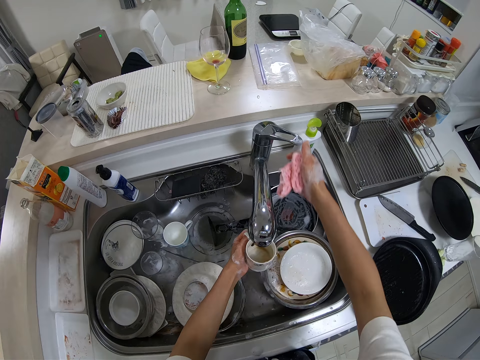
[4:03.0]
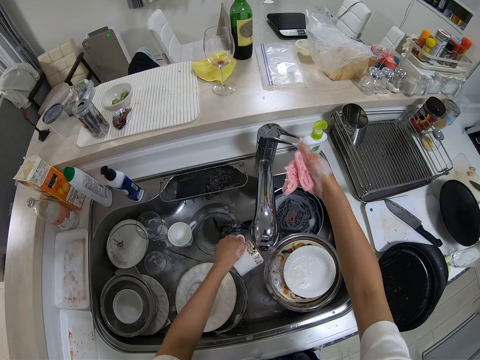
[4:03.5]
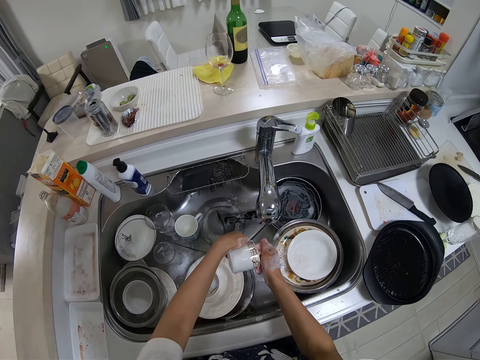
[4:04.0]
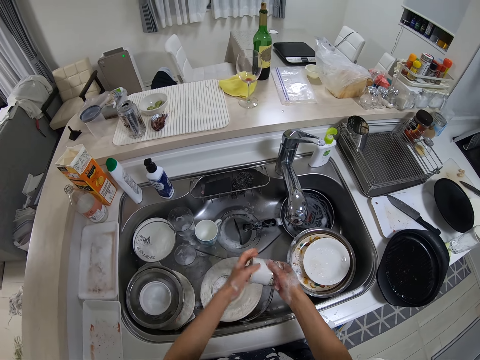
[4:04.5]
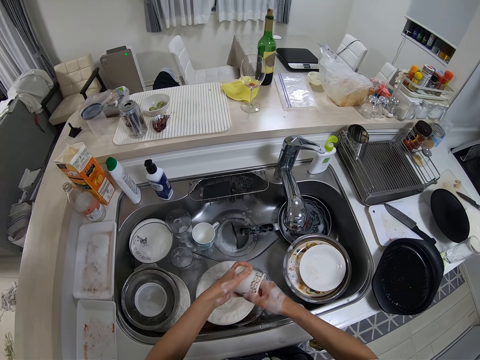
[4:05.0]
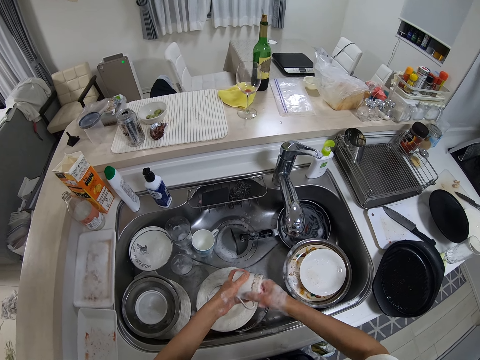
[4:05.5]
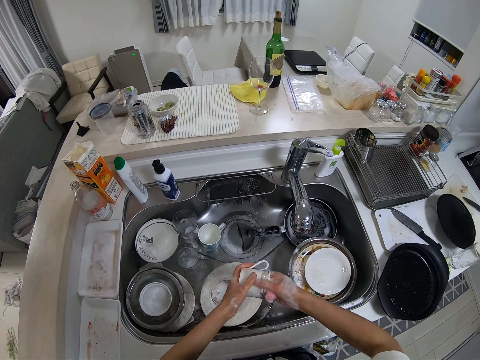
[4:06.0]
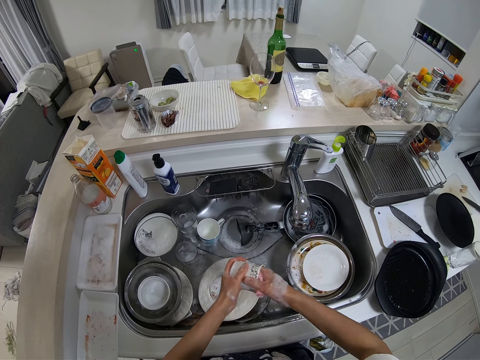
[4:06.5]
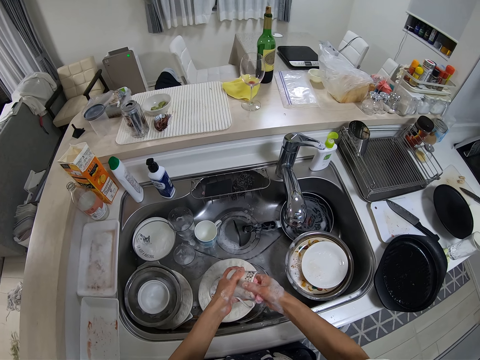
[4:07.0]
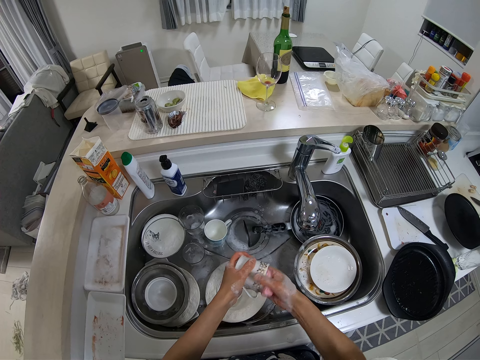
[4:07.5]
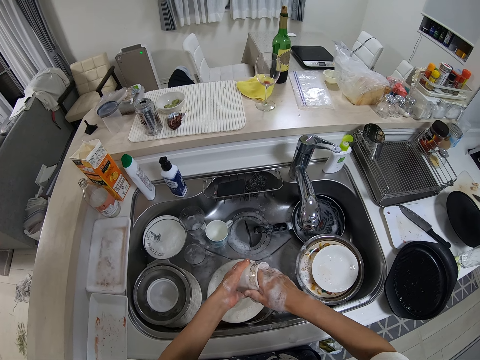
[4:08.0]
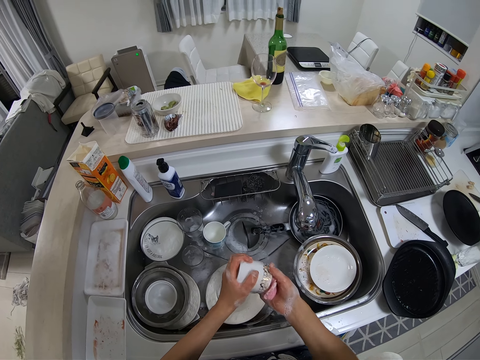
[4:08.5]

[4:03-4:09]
The camera wearer turns the faucet with her right hand. She rinses the cup in her left hand in the sink. She closes the water tap. She pours water from the cup. She washes the cup with the sponge in her right hand.

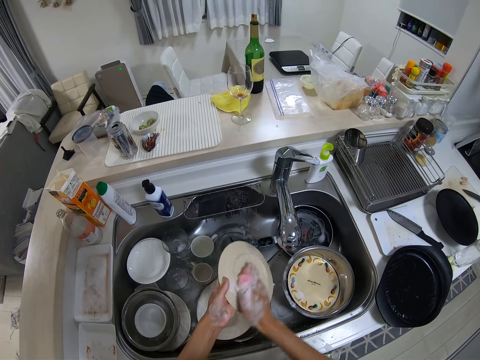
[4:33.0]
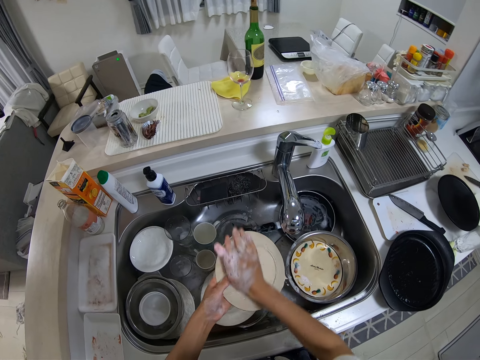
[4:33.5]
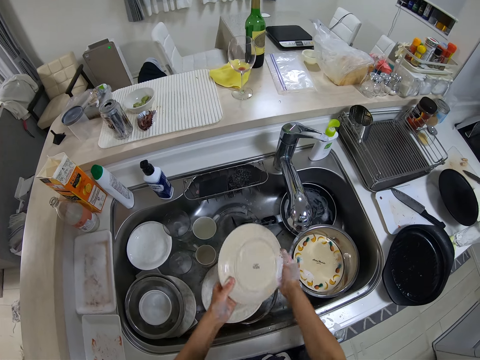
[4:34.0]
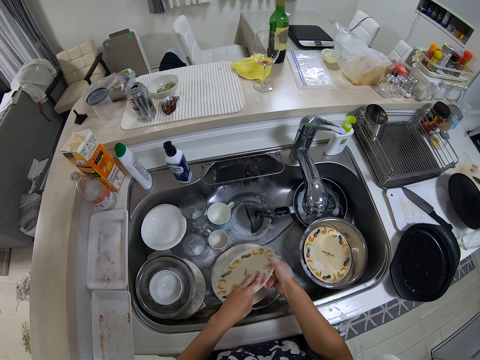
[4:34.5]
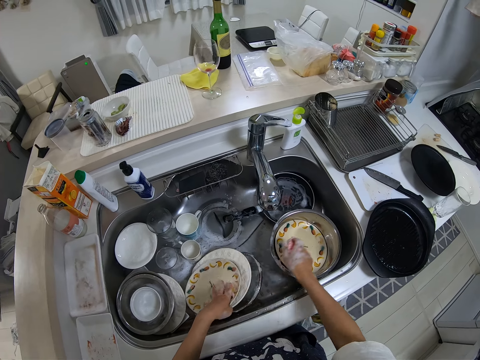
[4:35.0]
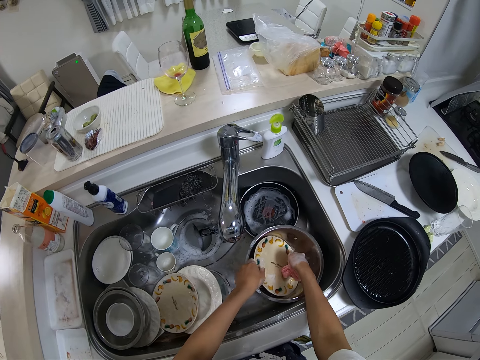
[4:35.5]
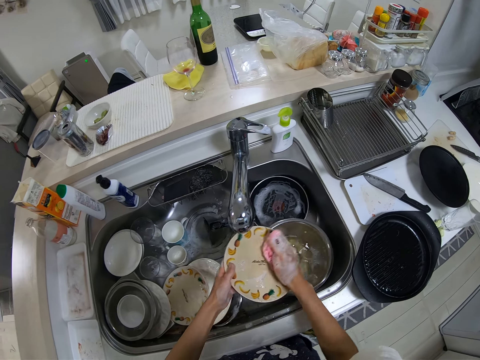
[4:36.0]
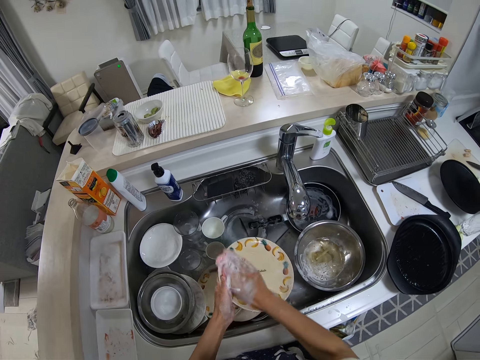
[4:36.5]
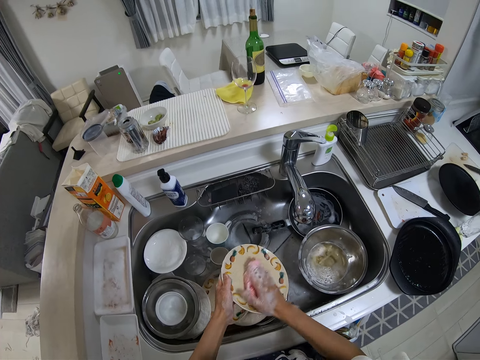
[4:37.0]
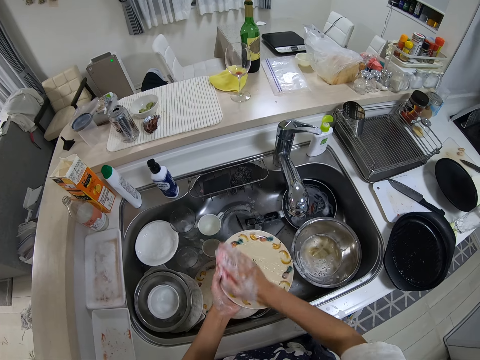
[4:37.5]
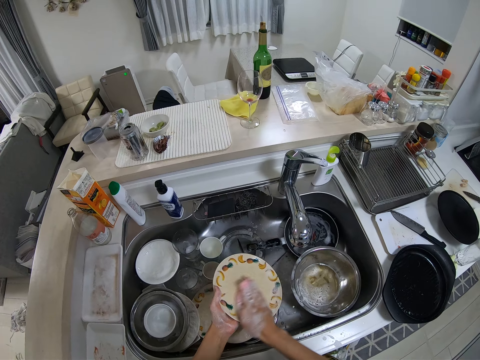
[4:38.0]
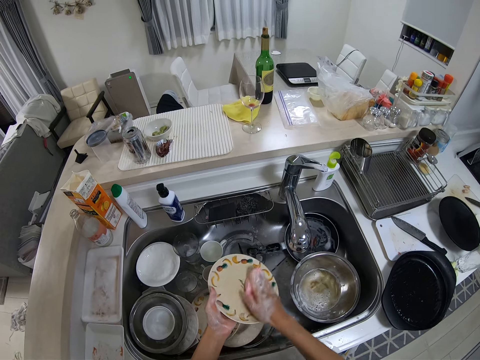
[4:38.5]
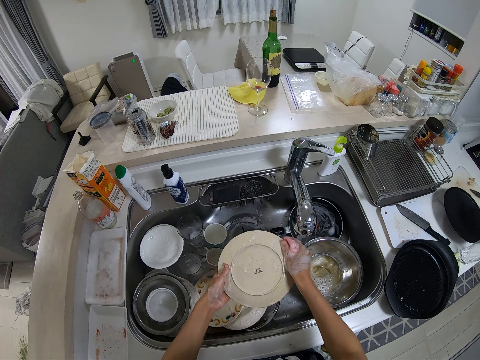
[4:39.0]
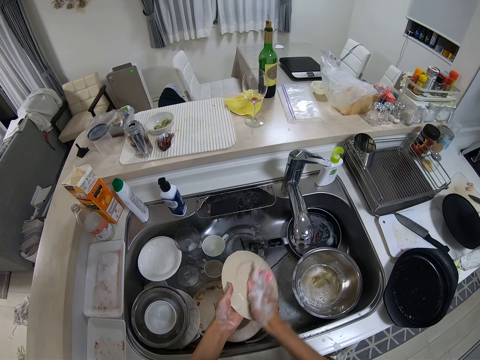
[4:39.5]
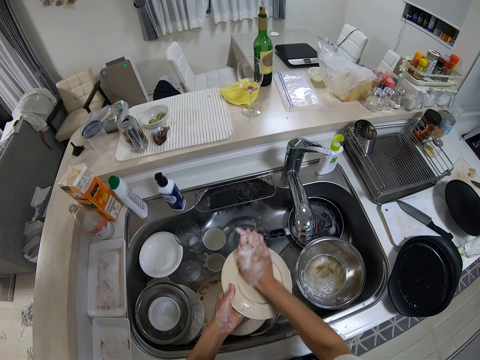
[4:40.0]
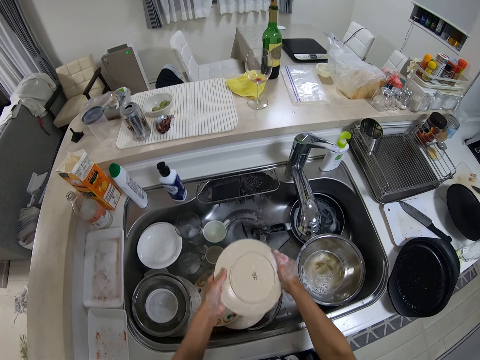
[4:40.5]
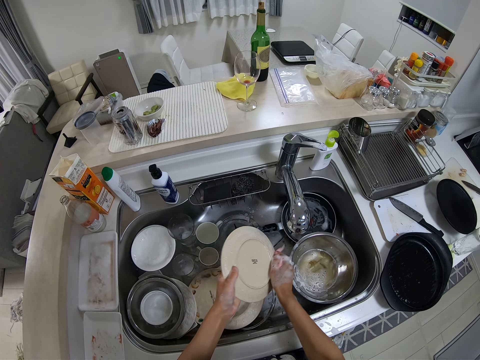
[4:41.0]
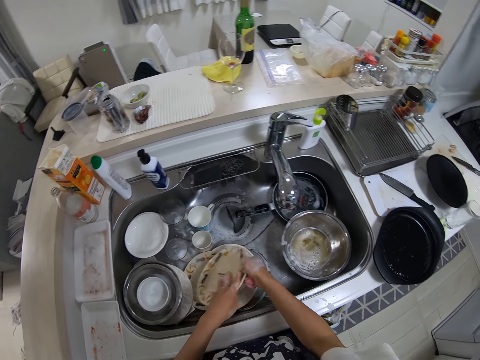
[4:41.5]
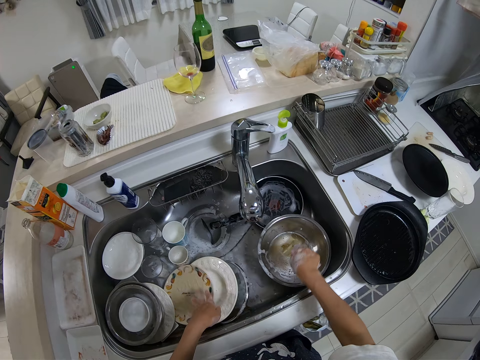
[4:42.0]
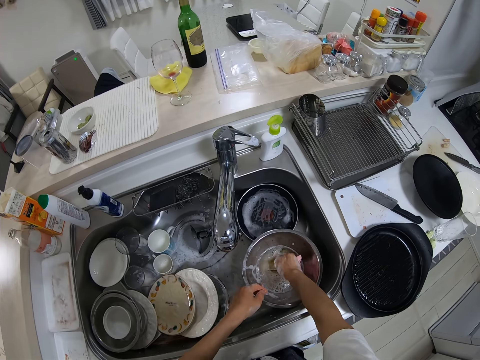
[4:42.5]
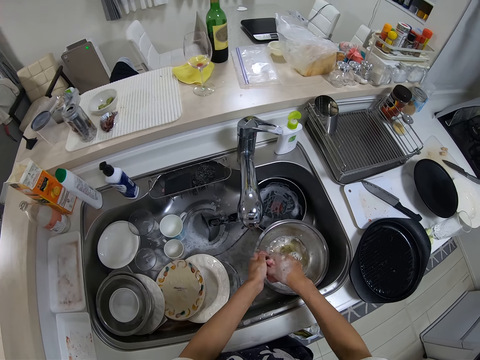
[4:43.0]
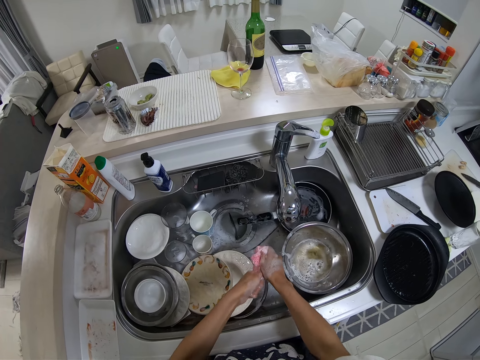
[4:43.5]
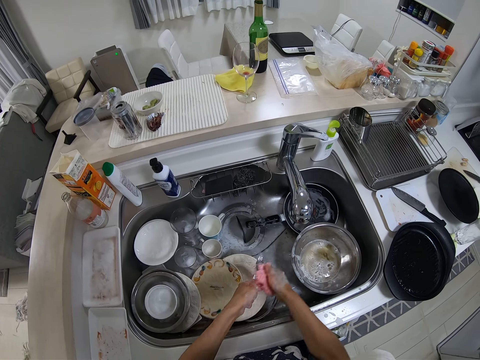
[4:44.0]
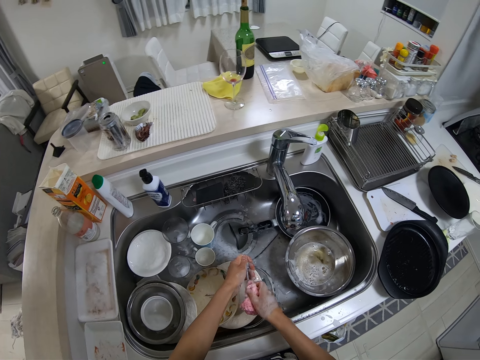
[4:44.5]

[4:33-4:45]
The camera wearer drops the plate in the wash sink with her left hand. She picks up a plate from a steel bowl in the sink with her left hand. She washes the plate with the sponge in her right hand. She drops the plate in the wash sink with her hands. She picks up a spoon or fork from the steel bowl in the sink with her right hand. She washes the spoon with the sponge in her right hand.

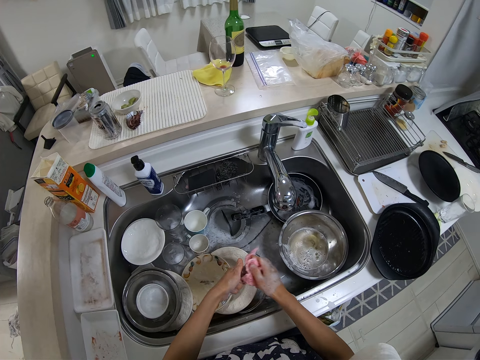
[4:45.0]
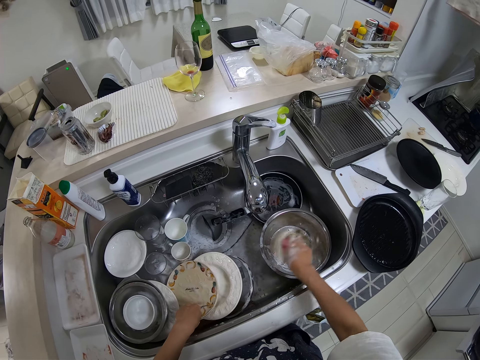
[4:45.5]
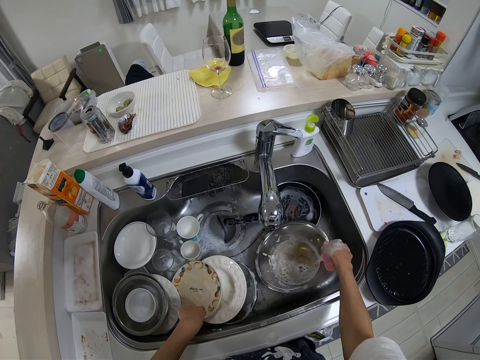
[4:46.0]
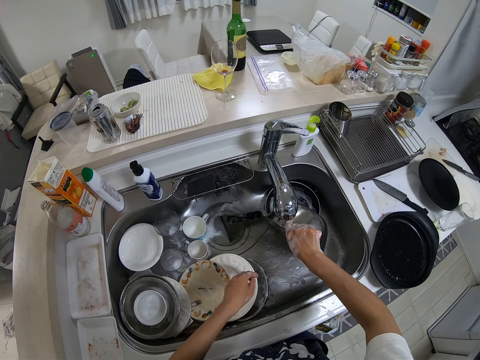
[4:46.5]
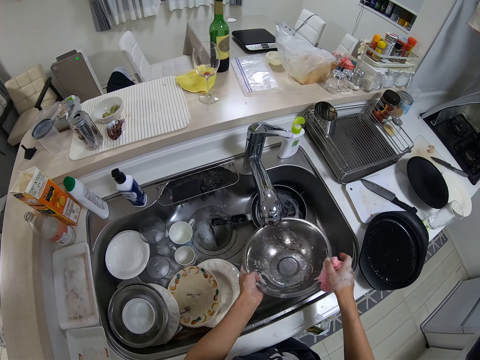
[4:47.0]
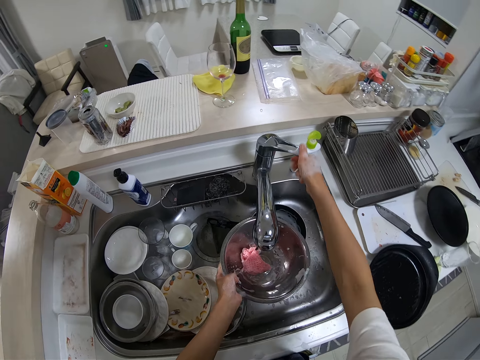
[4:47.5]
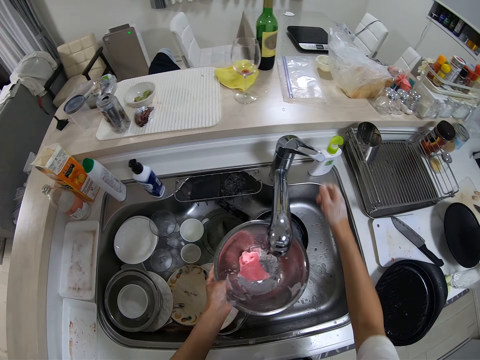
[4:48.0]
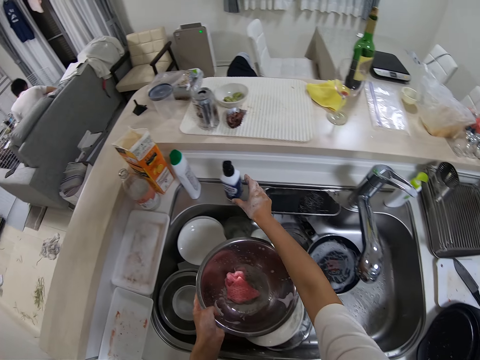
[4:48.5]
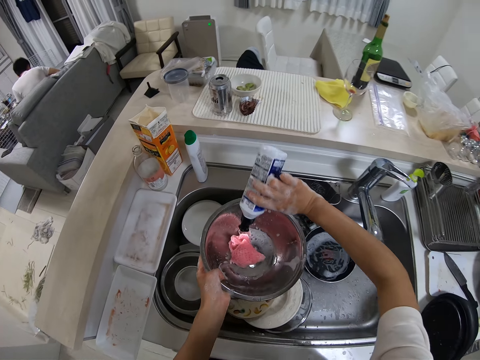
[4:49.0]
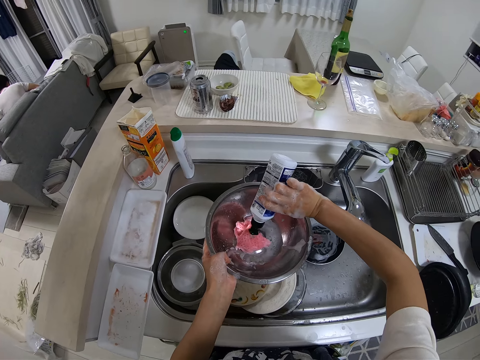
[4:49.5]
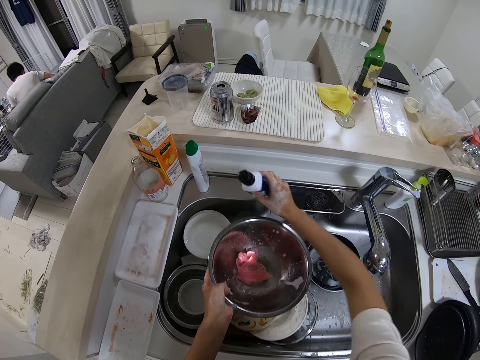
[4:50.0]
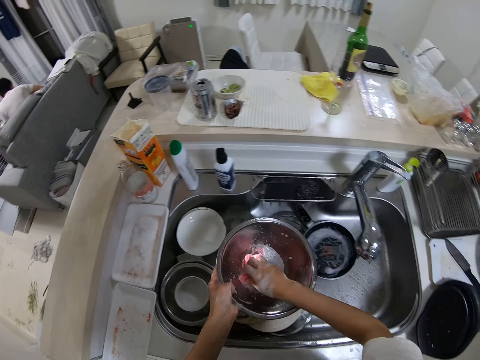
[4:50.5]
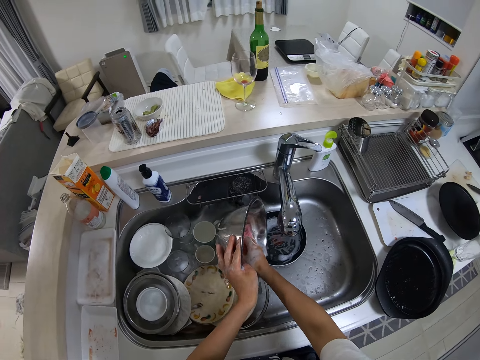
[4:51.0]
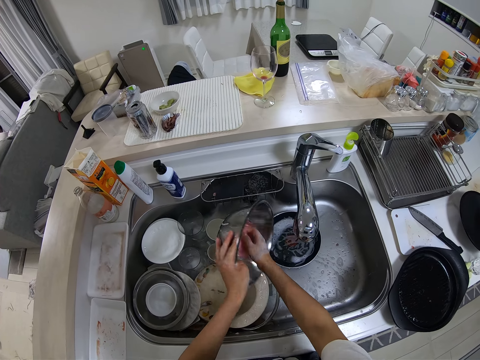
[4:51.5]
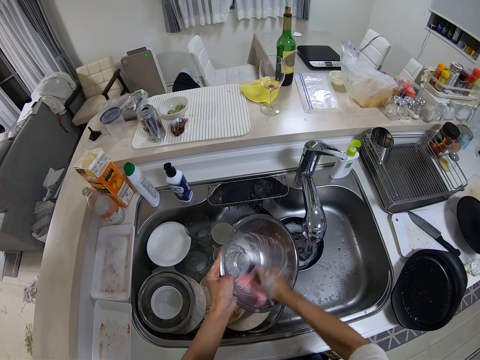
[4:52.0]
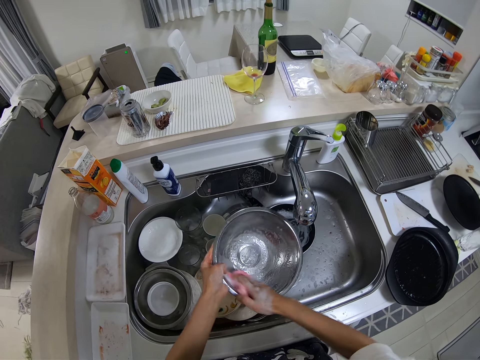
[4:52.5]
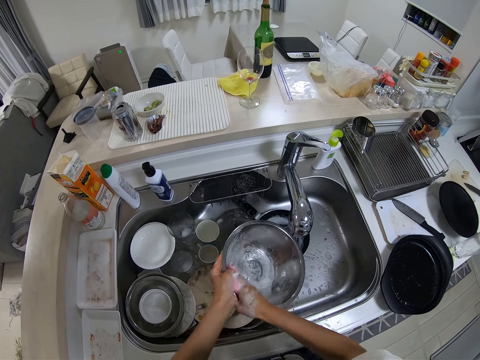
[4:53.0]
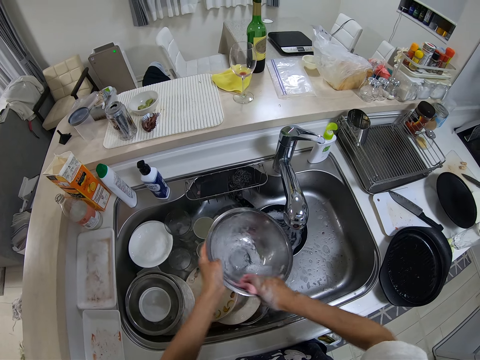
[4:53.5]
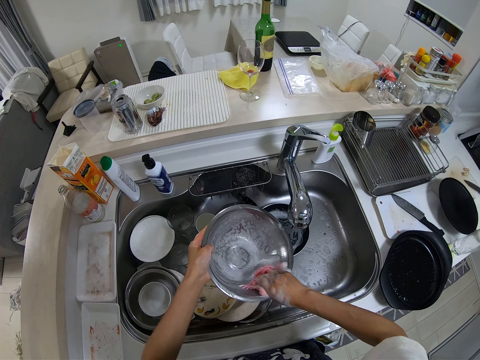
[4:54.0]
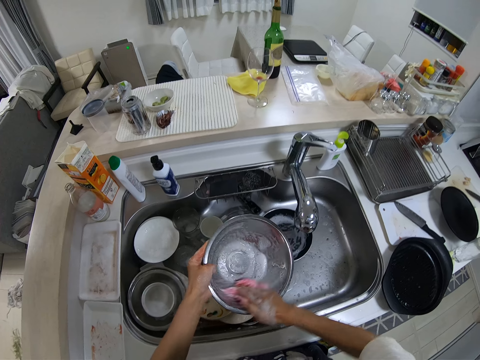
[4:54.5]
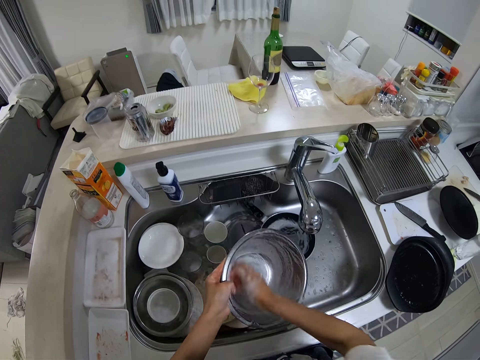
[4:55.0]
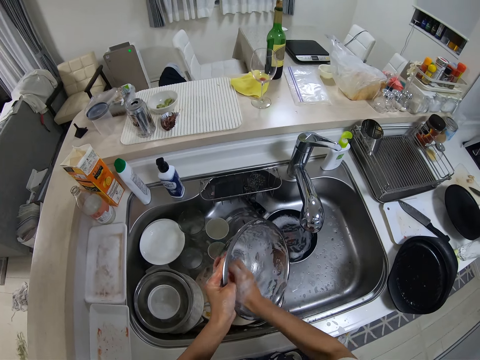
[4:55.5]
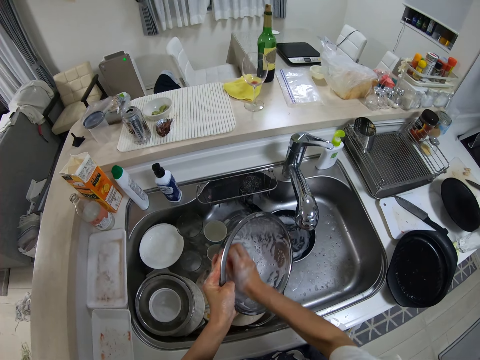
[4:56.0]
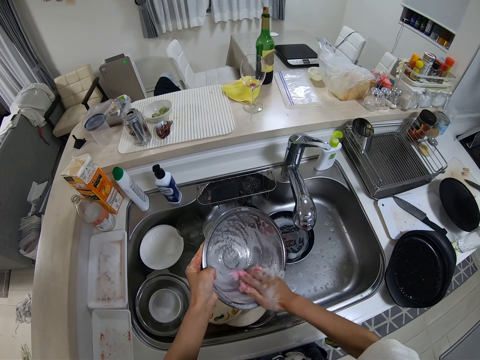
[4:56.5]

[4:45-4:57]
The camera wearer drops the spoon on another plate in the wash sink. She picks the steel bowl from the wash sink with her right hand. She pours the water in the bowl on the sink. She holds the steel bowl with her hands. She drops the sponge in the steel bowl with her right hand. She fetches the water in the bowl from the tap. She turns the faucet with her right hand. She picks a bottle from the edge of the wash sink with her right hand. She pours soap from the bottle in the steel bowl. She drops the bottle on the edge of the wash sink. She washes the steel bowl in the sink with the sponge in her right hand and soap. She pours the water in the bowl on the sink.
